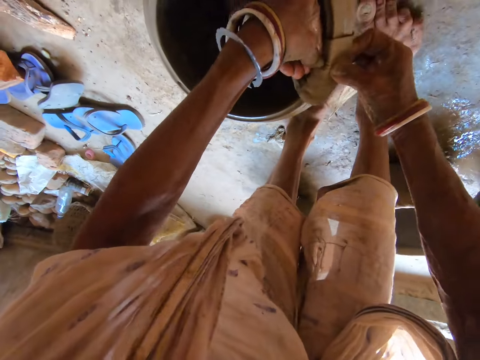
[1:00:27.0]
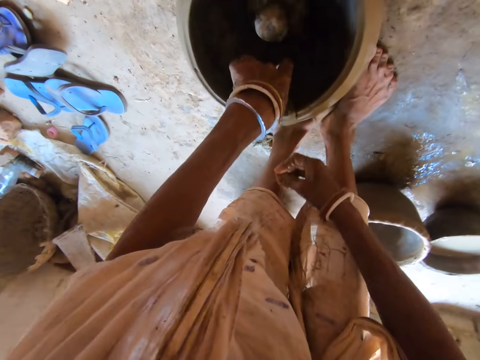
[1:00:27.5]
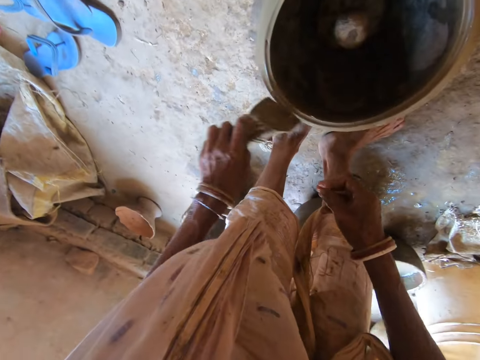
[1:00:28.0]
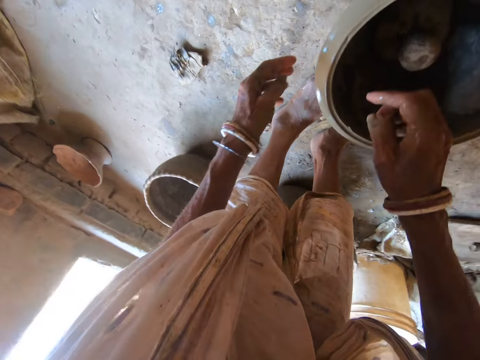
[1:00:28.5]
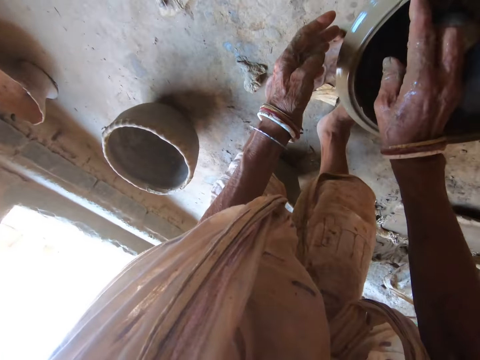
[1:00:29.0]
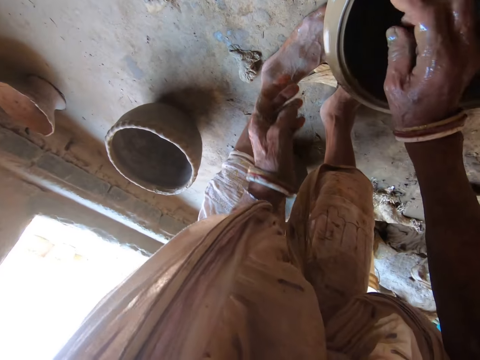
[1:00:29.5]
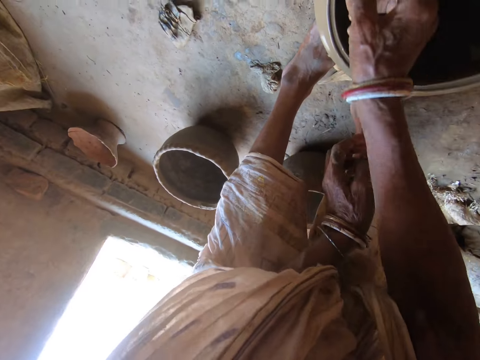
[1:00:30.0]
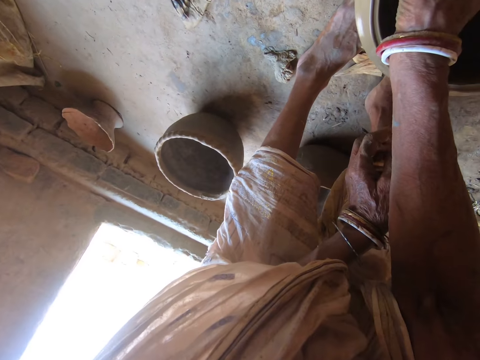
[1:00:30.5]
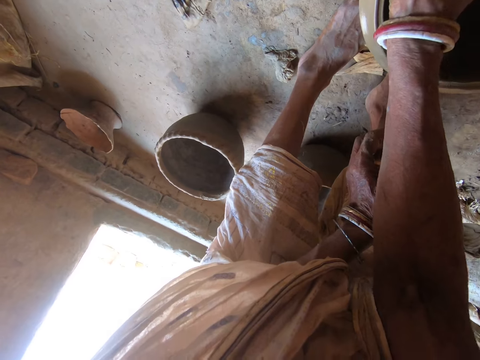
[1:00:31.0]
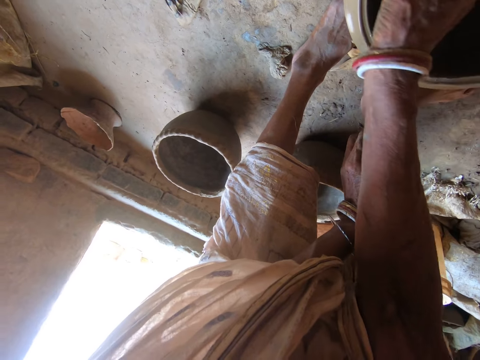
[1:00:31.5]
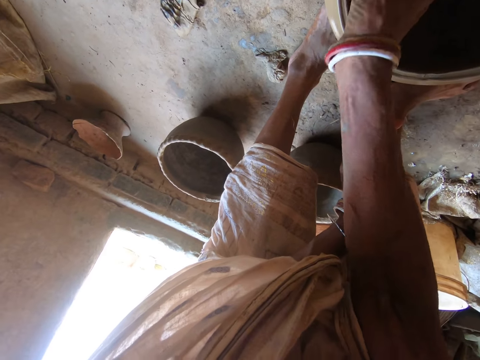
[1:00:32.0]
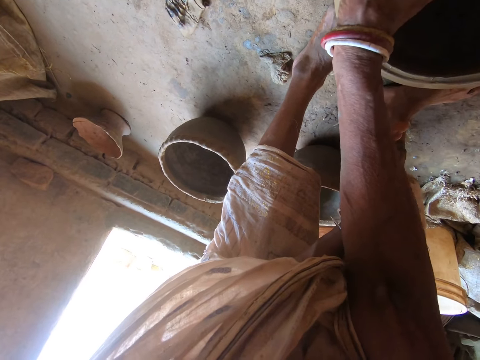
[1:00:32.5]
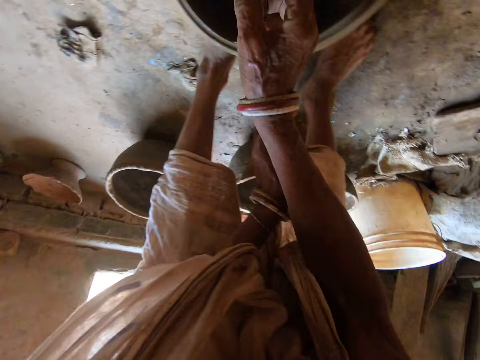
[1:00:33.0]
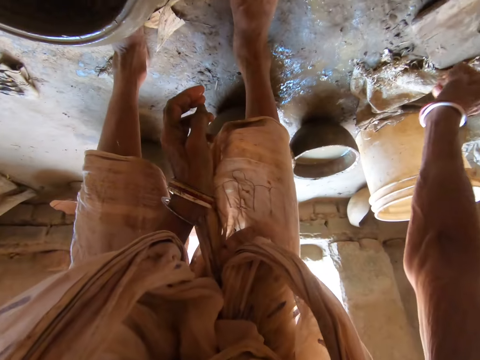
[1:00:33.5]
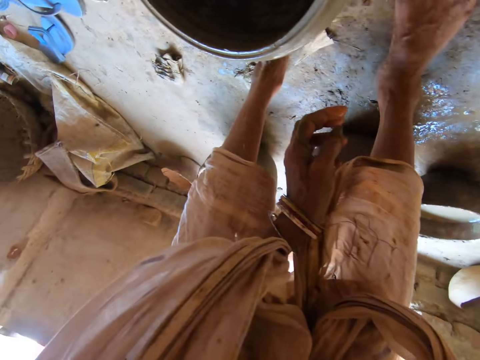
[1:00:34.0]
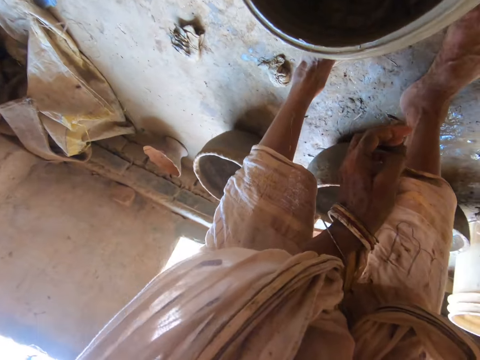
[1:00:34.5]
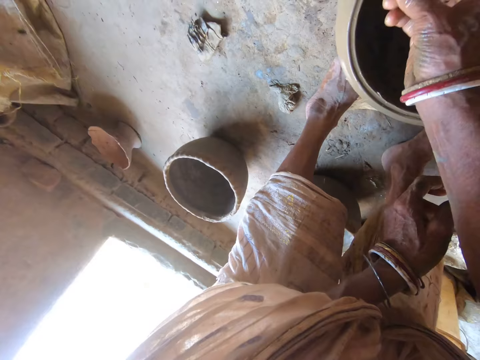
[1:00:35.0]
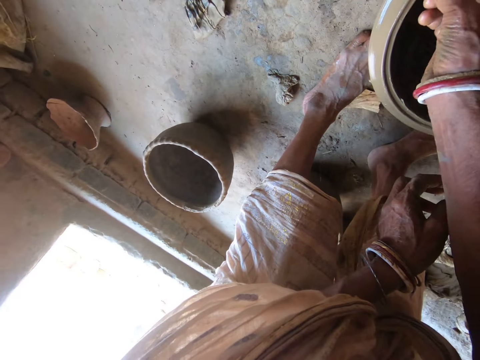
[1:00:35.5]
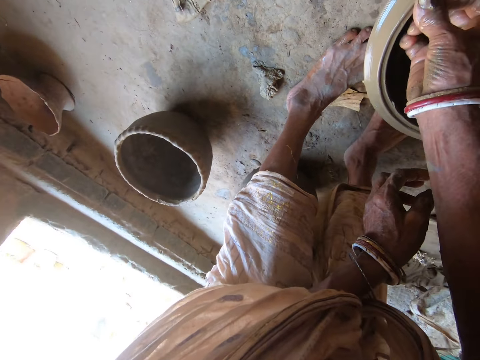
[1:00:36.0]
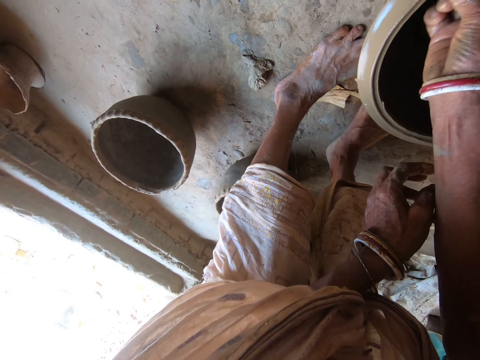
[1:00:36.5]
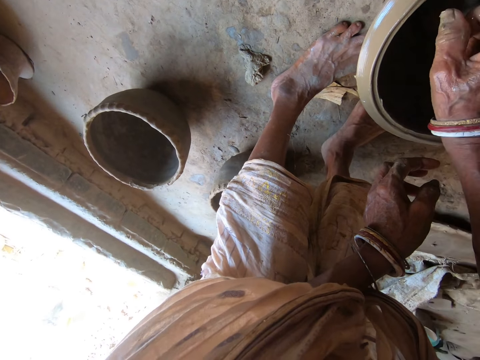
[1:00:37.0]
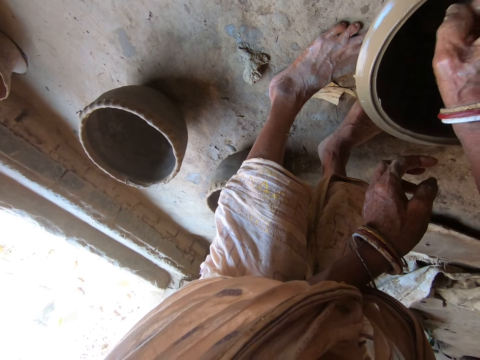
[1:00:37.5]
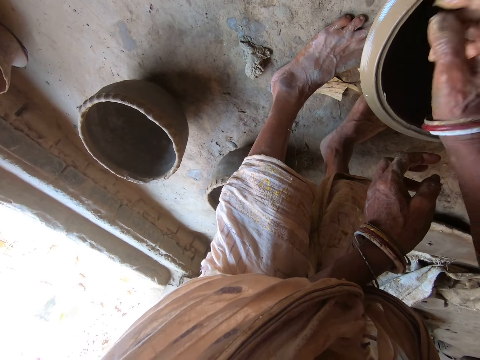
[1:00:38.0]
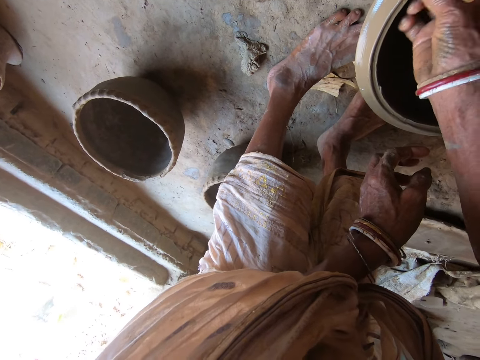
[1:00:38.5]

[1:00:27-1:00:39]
The camera wearer removes the piece of cloth from the pot on the floor with her left hand. She drops the piece of cloth on the floor with her left hand. She inspects the pot. She removes a stone from the pot on the floor with her right hand. She drops the stone on the floor with her right hand. She talks to a woman. The camera wearer rubs the pot with her hands. She molds the pot on the floor with her right hand.

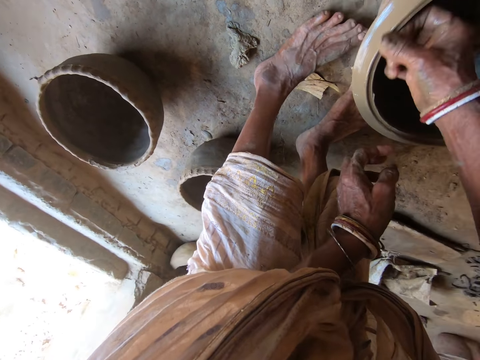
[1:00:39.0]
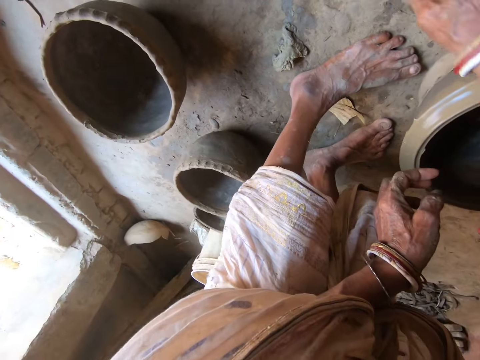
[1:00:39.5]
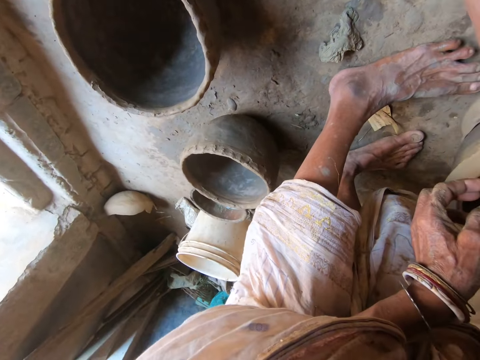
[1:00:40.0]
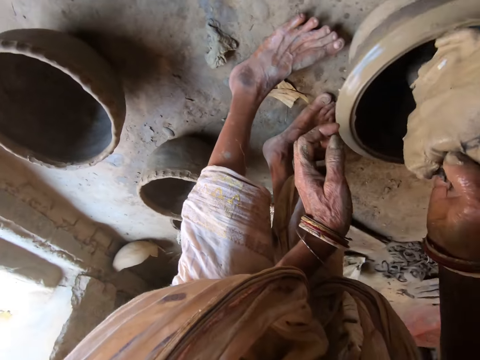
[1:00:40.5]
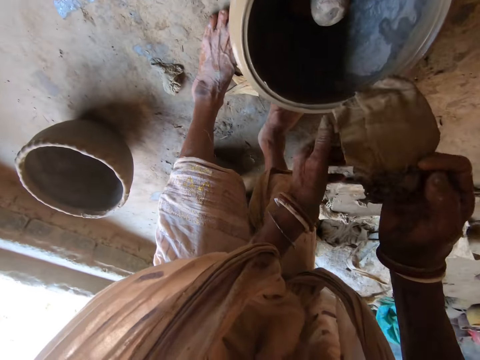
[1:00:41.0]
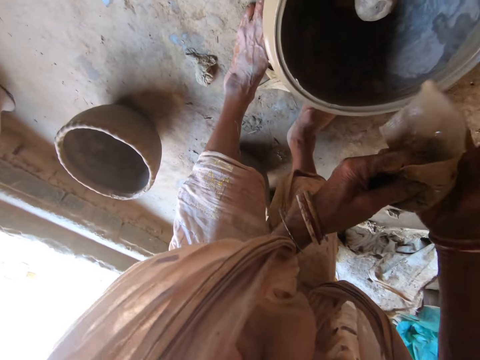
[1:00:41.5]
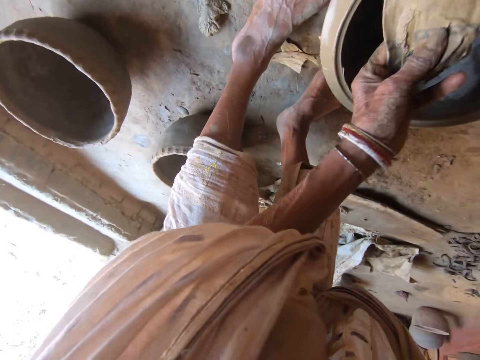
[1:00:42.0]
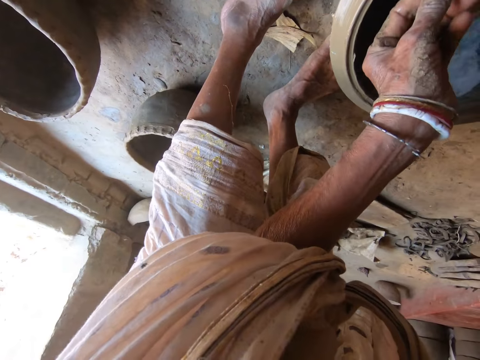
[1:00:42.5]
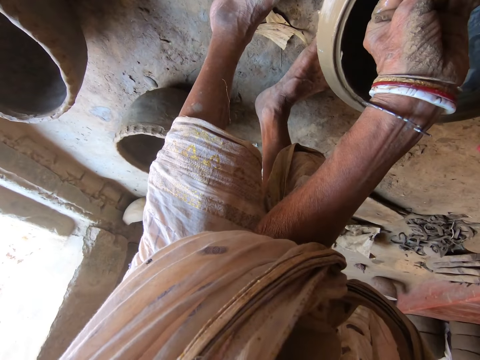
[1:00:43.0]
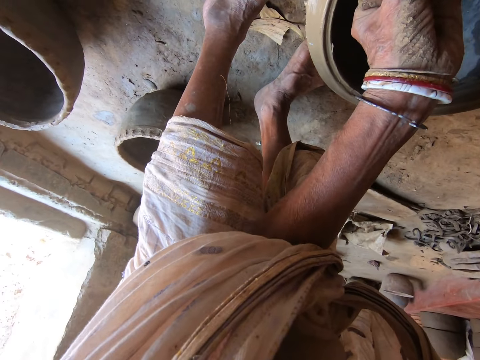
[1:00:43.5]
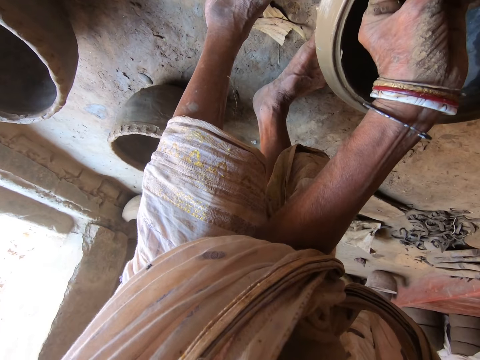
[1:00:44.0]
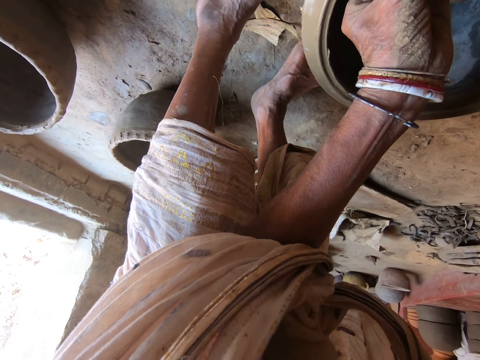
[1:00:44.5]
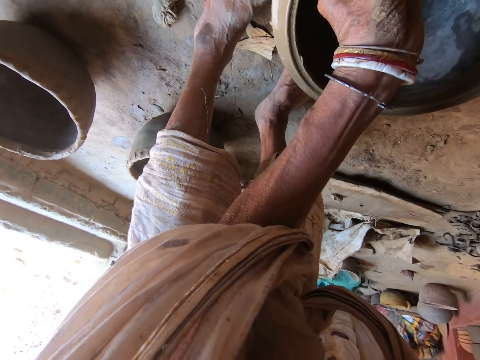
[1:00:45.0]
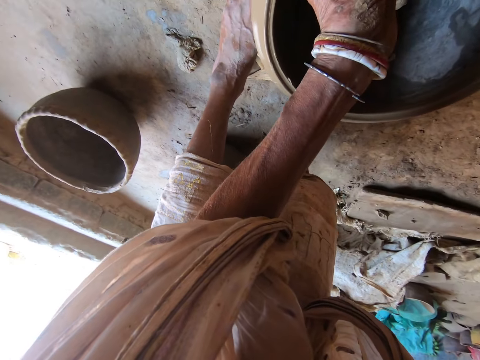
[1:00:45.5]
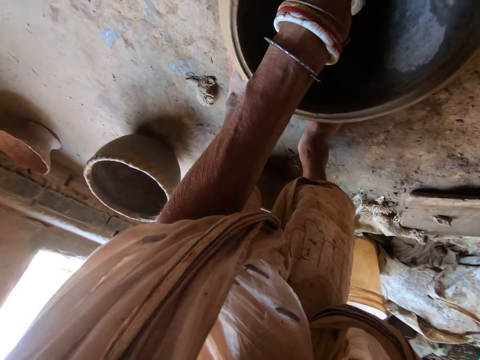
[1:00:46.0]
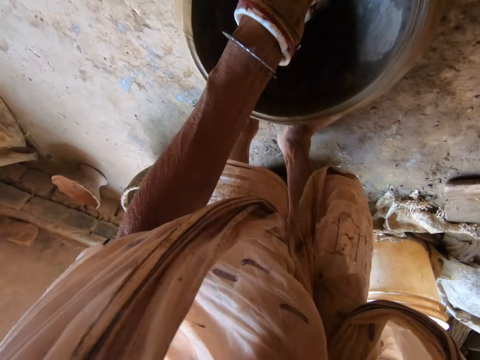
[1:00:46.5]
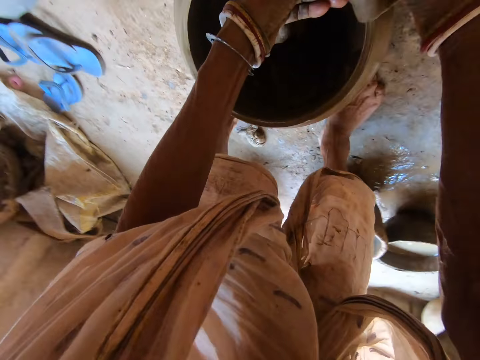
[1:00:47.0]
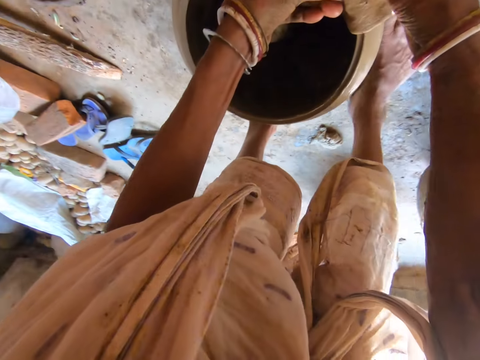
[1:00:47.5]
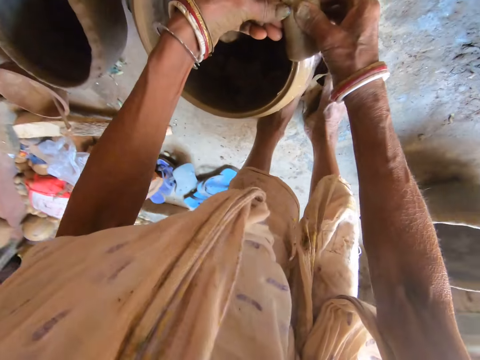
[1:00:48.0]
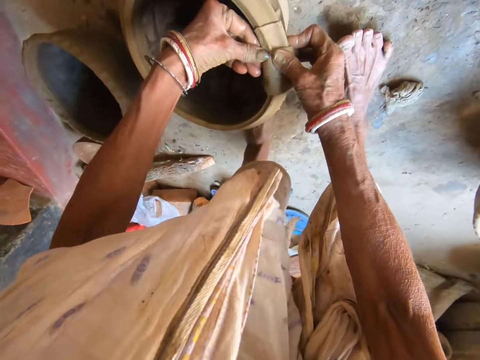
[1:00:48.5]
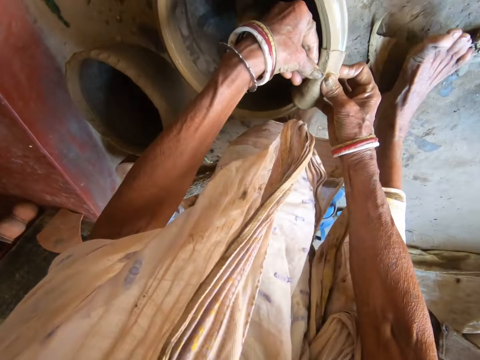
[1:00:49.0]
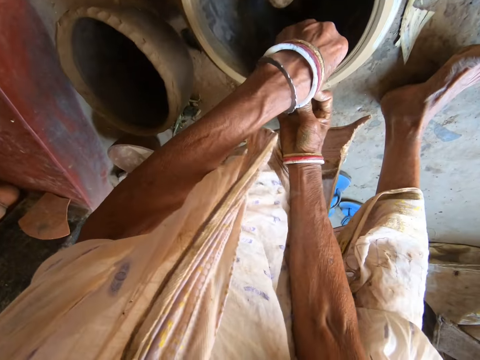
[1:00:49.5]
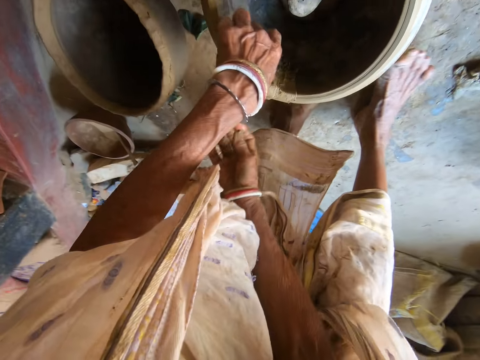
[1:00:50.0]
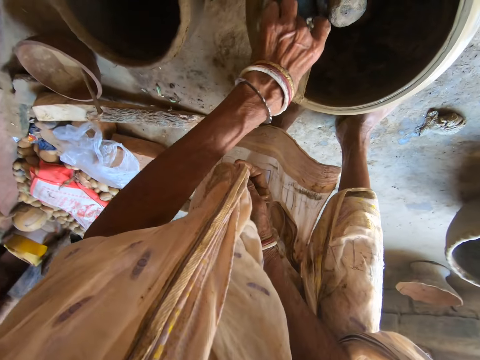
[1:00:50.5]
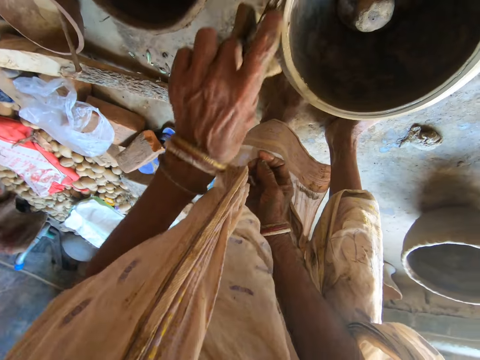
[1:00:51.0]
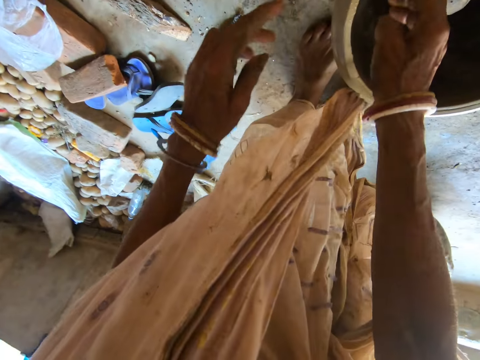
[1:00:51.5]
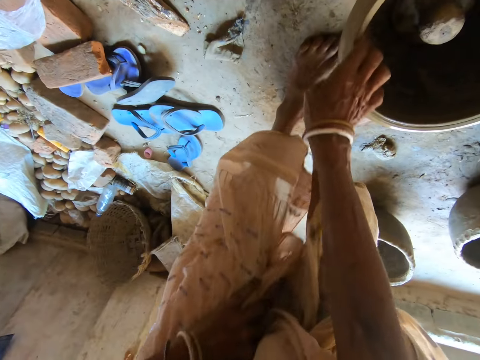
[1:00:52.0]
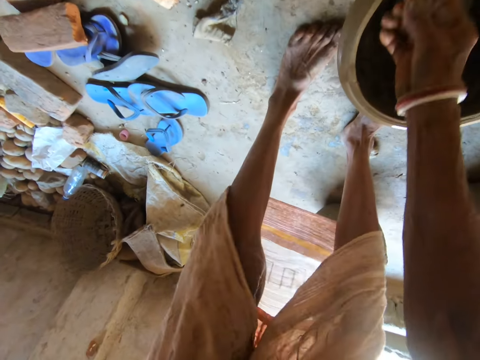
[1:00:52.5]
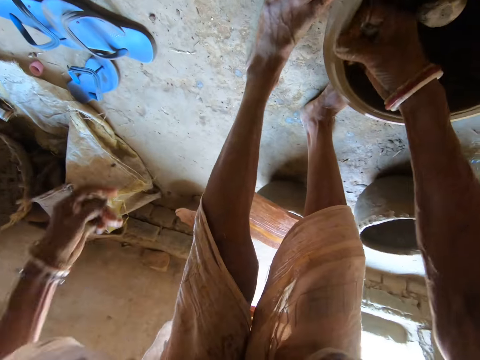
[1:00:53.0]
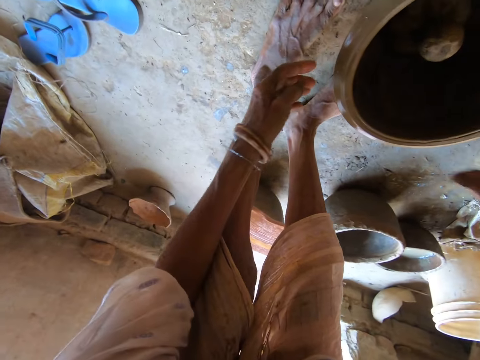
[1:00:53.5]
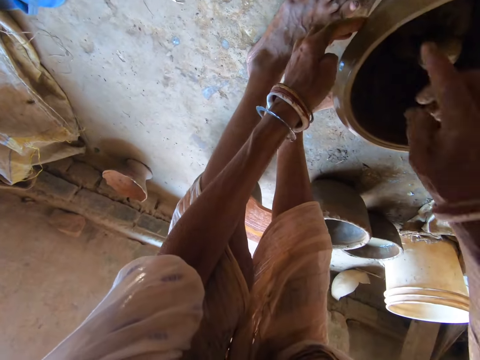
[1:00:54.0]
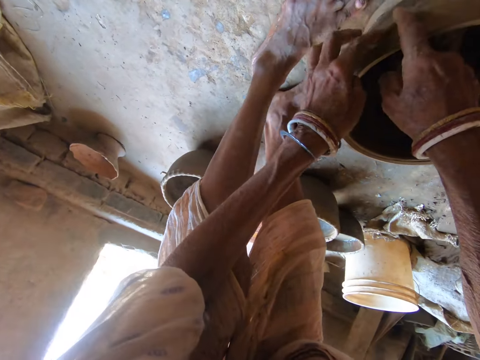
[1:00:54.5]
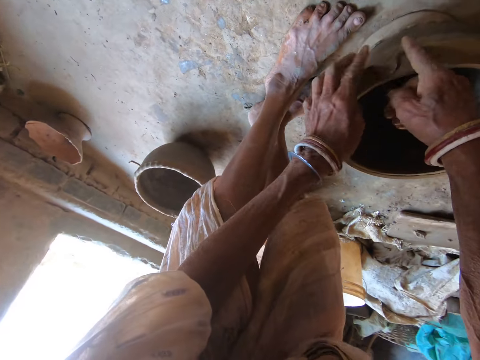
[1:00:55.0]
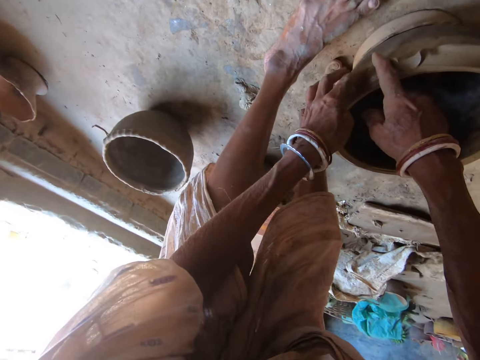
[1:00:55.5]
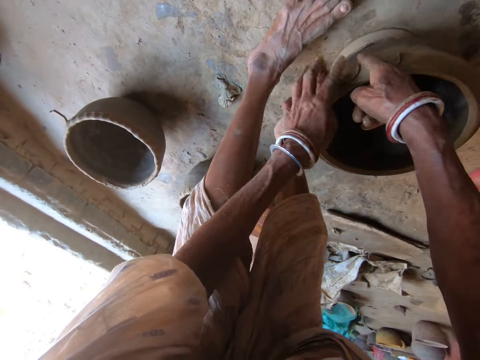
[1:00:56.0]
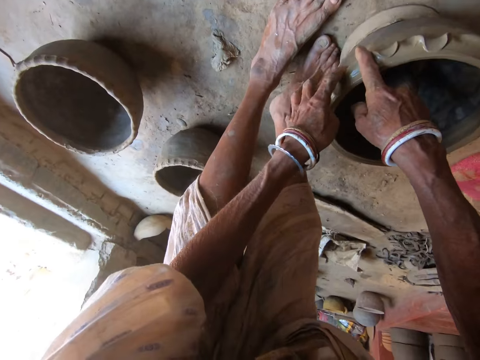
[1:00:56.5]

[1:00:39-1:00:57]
The camera wearer picks up the piece of cloth from the floor with her right hand. She places the piece of cloth in her left hand. She holds the piece of cloth with both hands. She drops the piece of cloth on the pot on the floor with both hands. She cleans the pot with the piece of cloth. She molds the pot on the floor with the piece of cloth in both hands. She talks to a woman. The camera wearer cleans the pot with the piece of cloth. She removes the piece of cloth from the pot on the floor with her left hand. She drops the piece of cloth on the floor with her left hand. She molds the pot on the floor with her right hand. She rubs her hand on the pot. She fixes her kaftan. She rubs her hand on the pot. She molds the pot on the floor with both hands.
